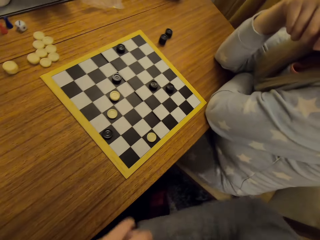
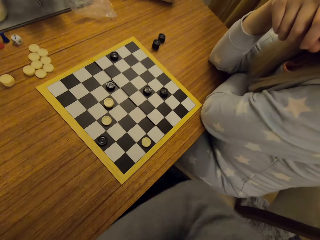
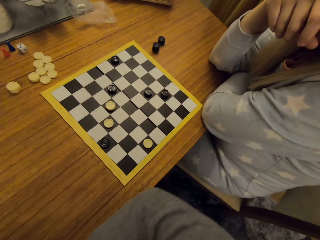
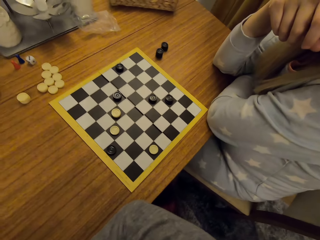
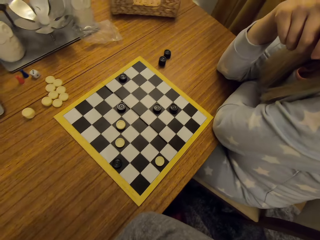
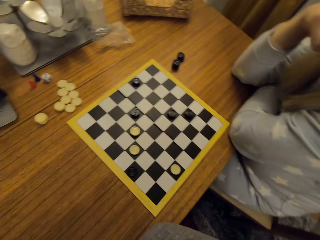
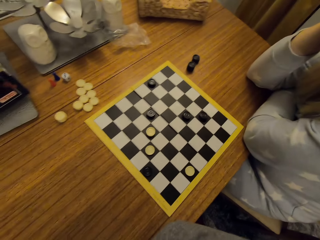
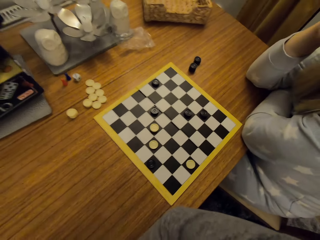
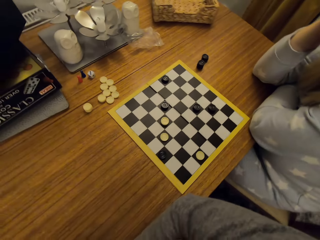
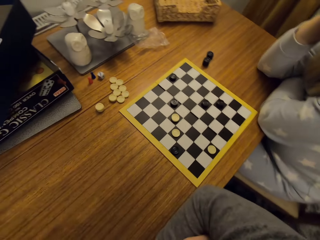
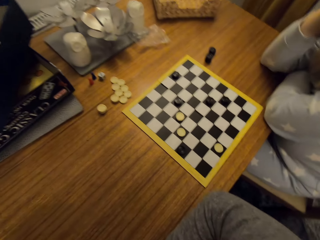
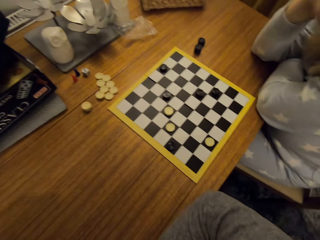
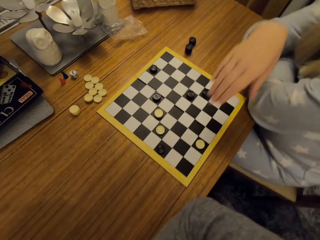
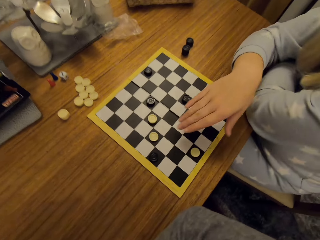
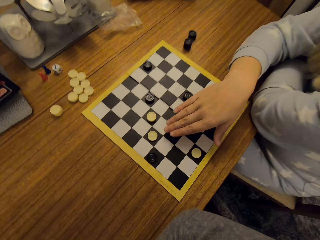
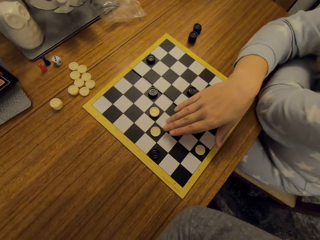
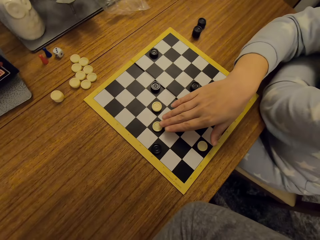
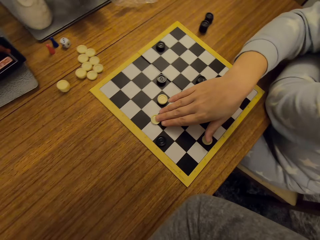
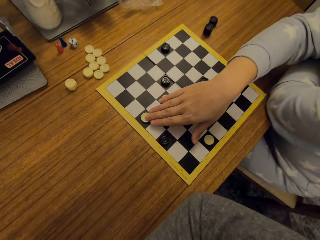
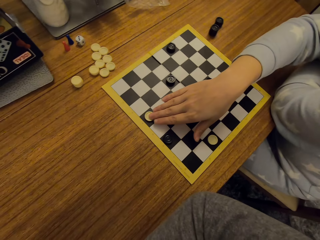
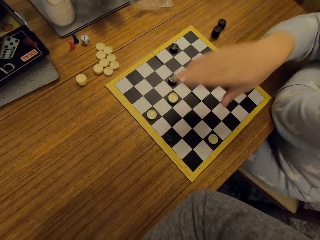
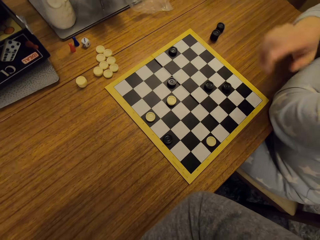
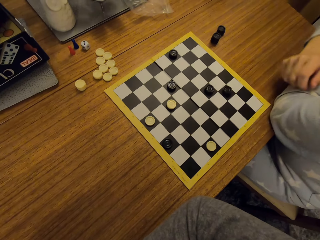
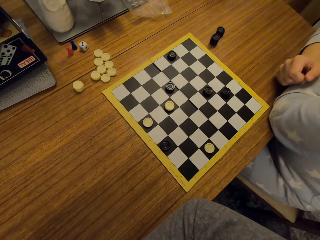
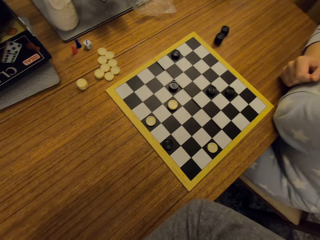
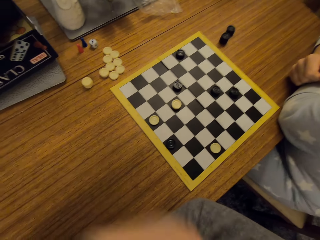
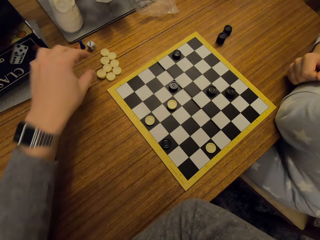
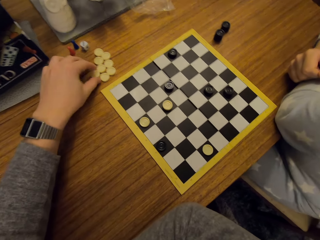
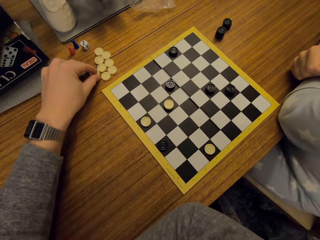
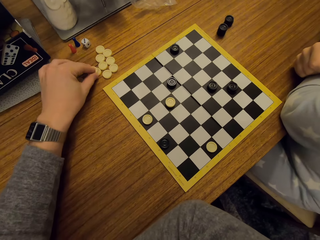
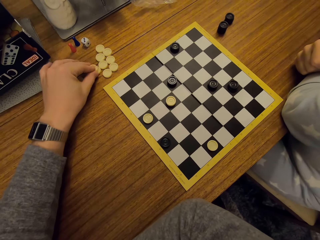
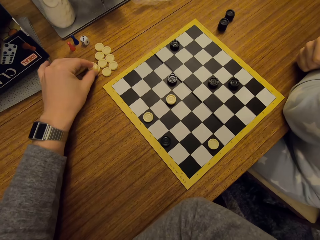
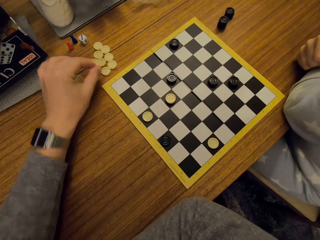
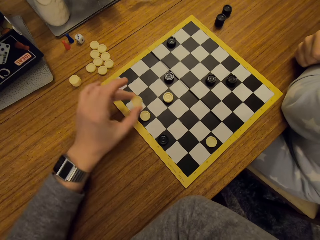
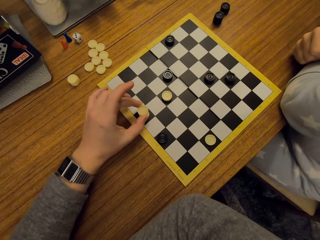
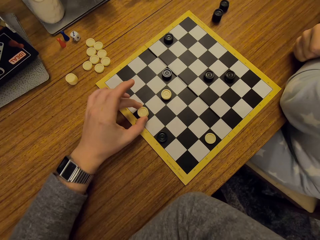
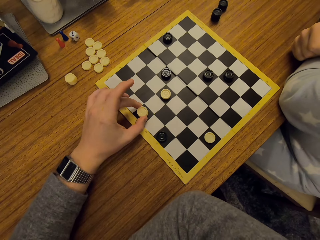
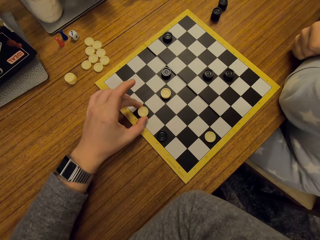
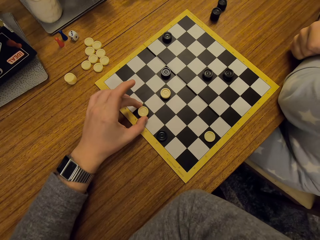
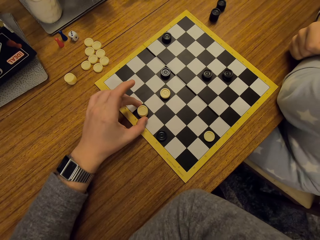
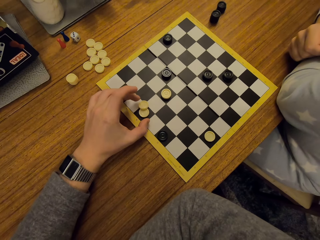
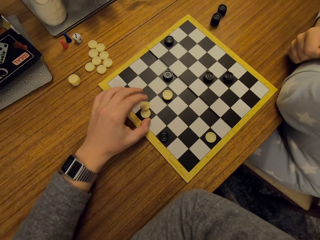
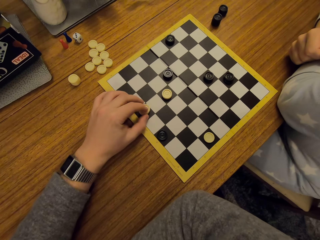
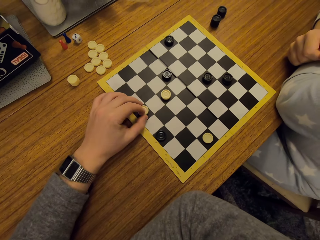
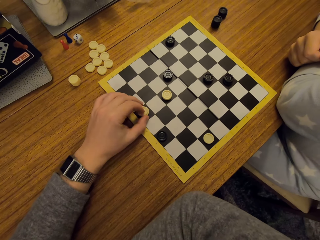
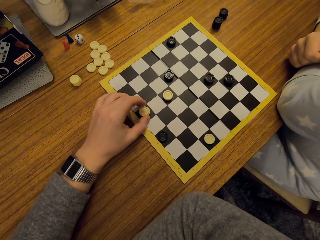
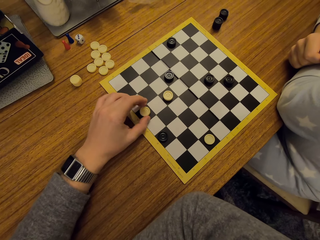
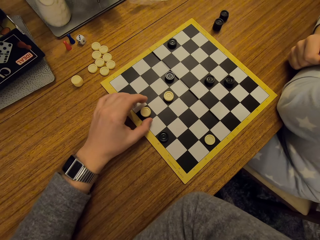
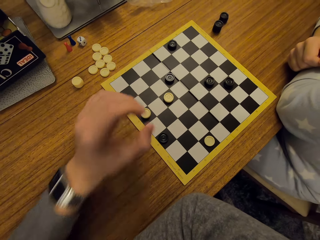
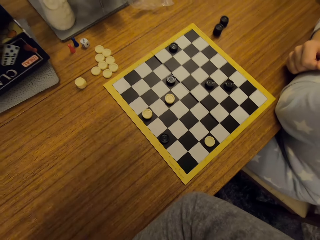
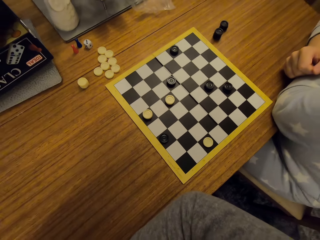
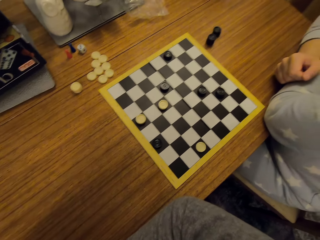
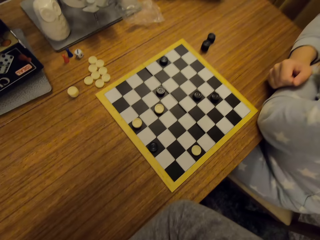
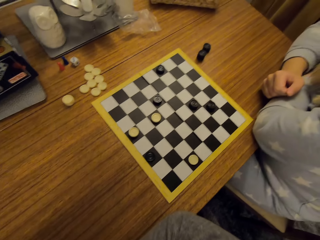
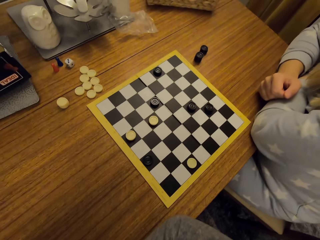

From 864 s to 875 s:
The woman plays chess and moves the piece. The camera wearer plays chess. They put the piece on top of another piece.

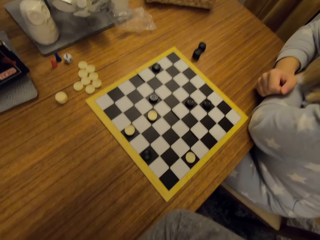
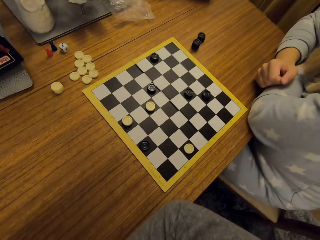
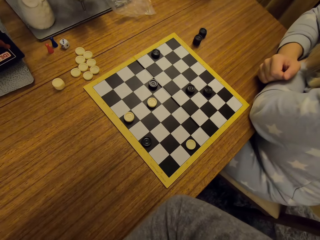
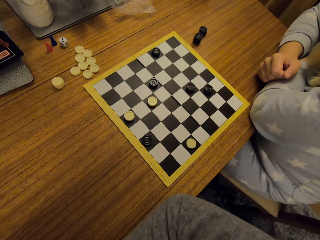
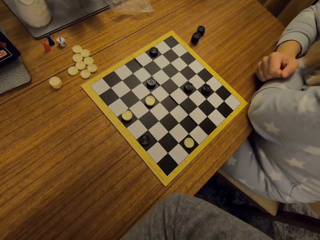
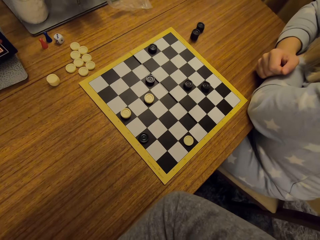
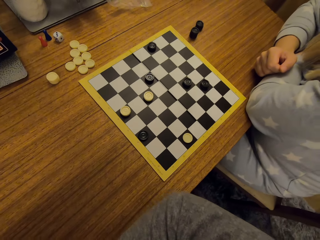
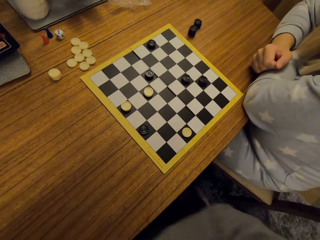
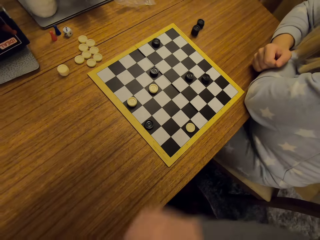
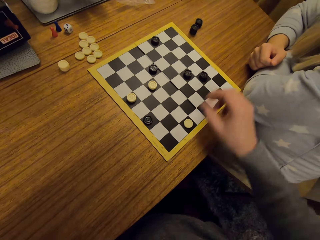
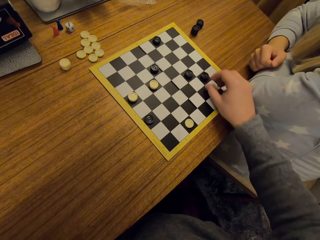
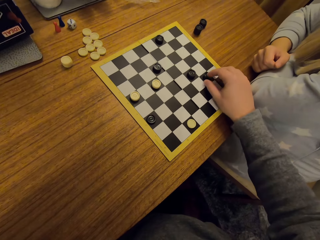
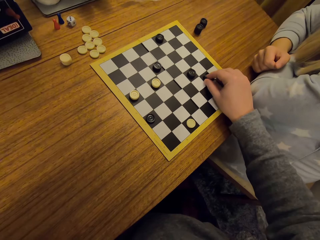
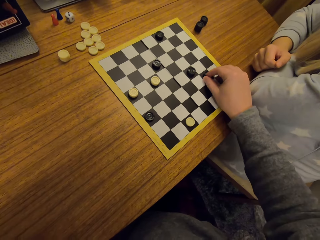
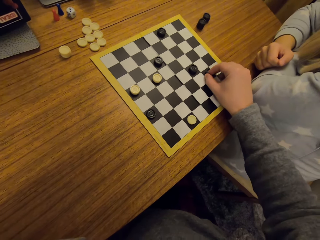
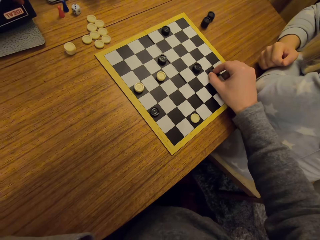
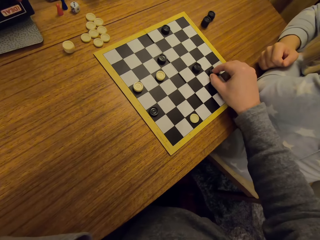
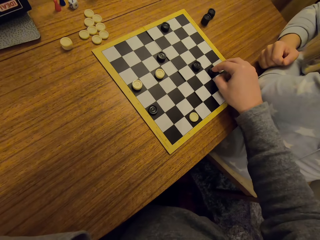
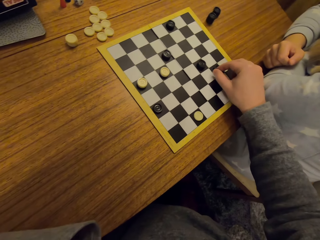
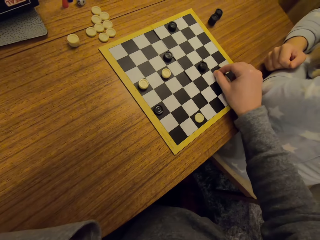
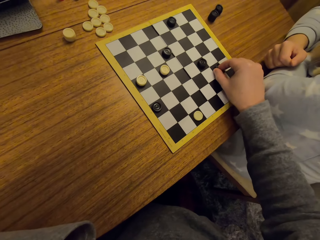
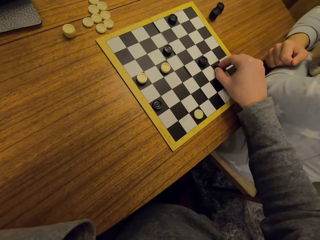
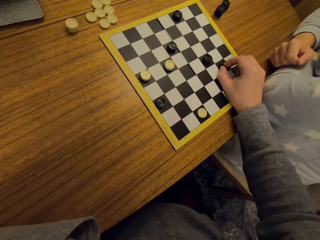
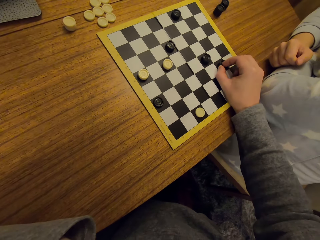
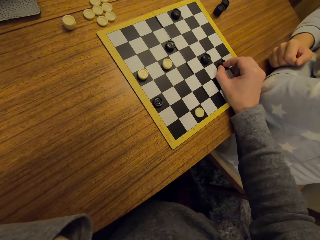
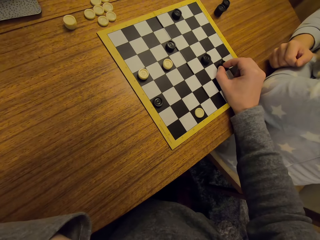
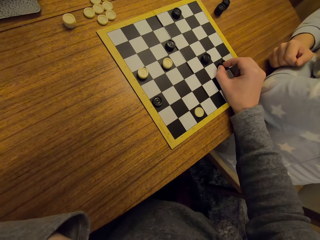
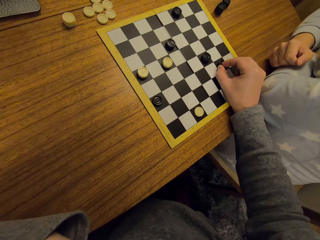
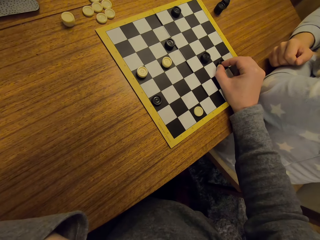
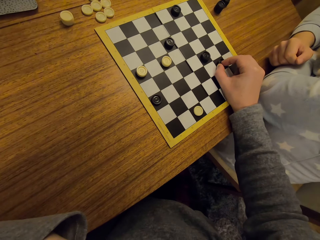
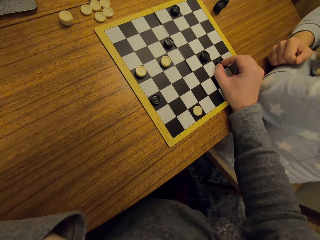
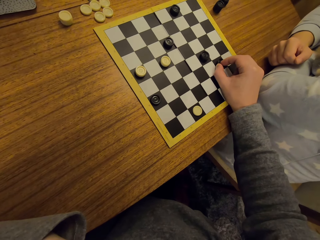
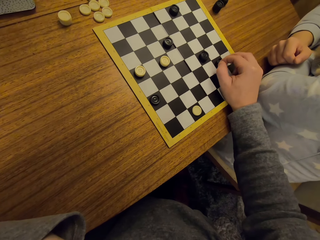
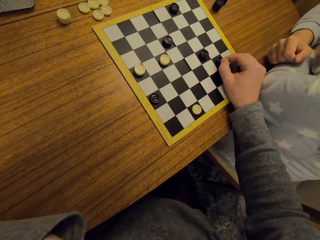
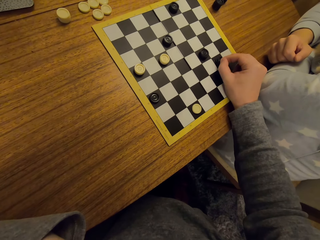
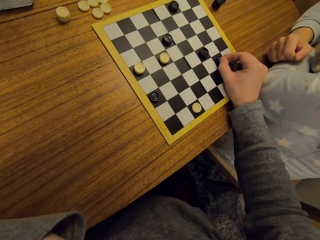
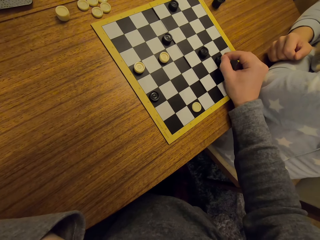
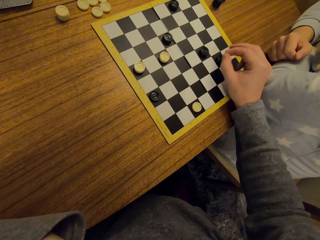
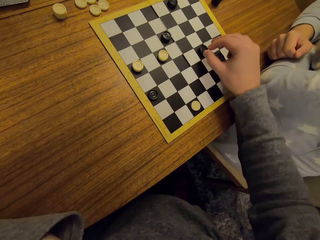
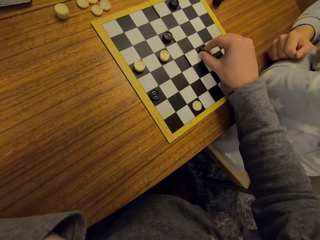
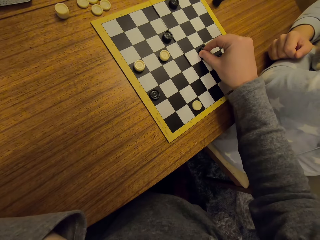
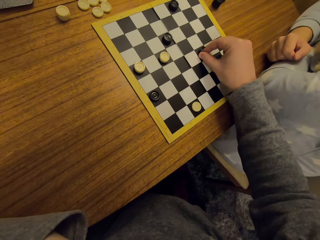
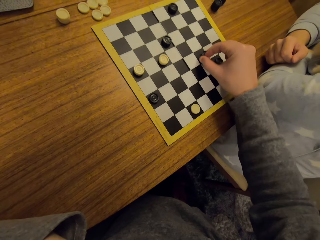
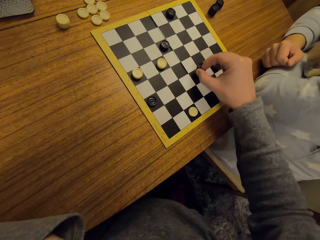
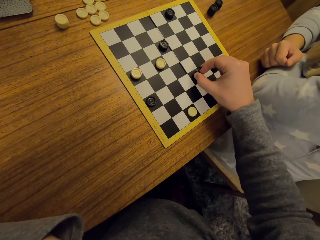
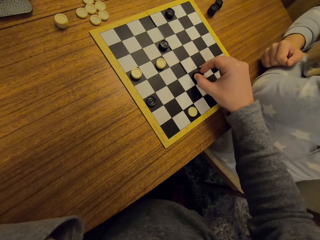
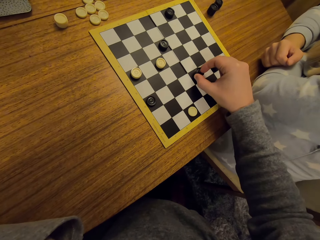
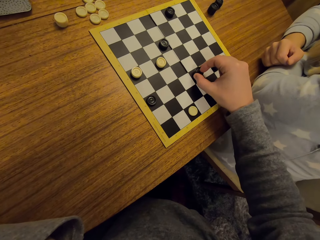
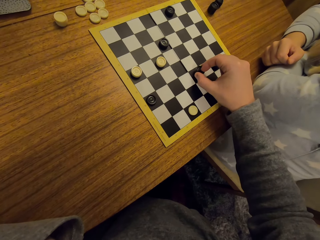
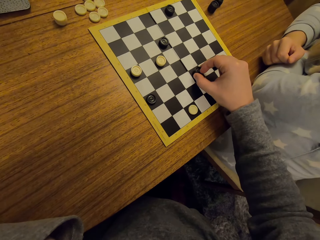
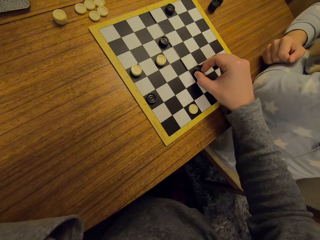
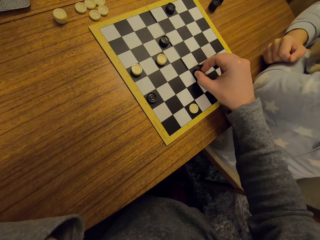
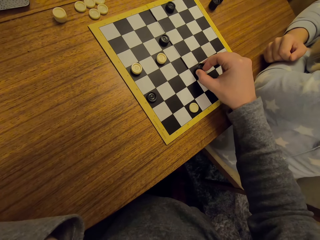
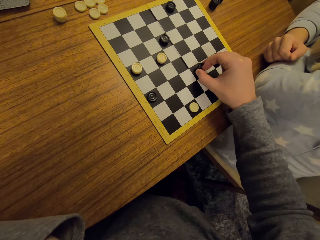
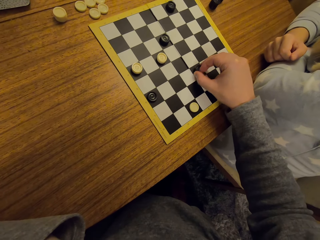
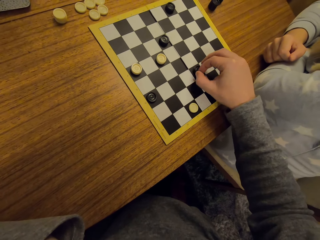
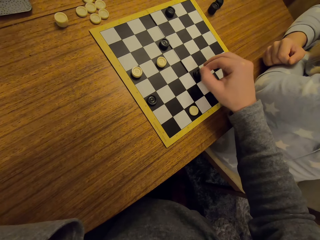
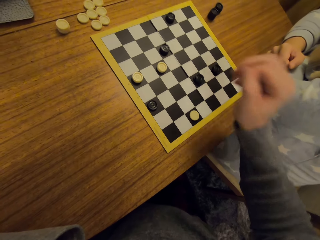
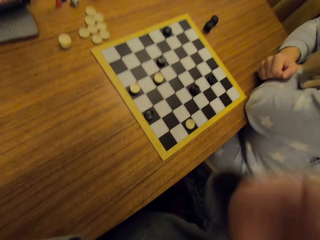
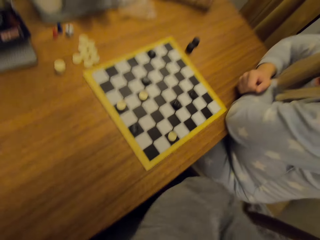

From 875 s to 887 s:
The camera wearer moves the pieces. They play chess.
